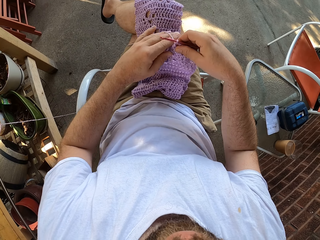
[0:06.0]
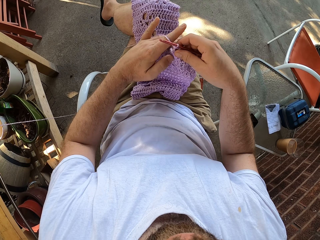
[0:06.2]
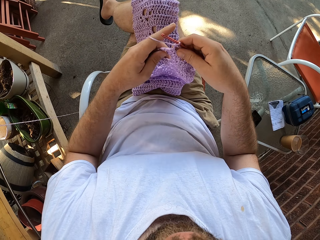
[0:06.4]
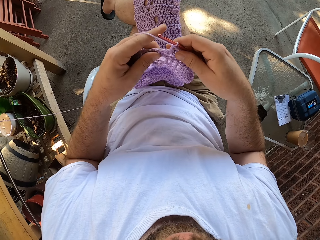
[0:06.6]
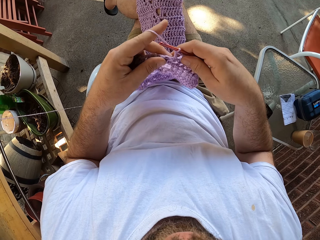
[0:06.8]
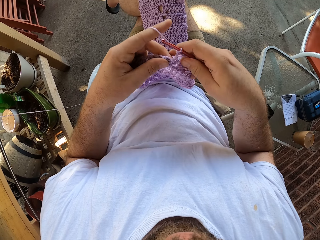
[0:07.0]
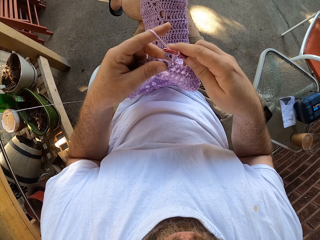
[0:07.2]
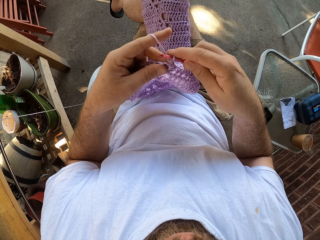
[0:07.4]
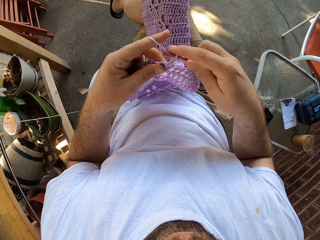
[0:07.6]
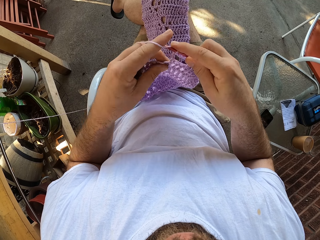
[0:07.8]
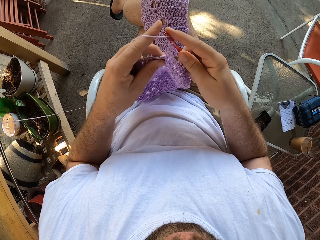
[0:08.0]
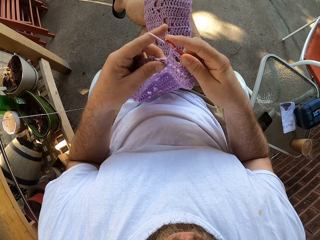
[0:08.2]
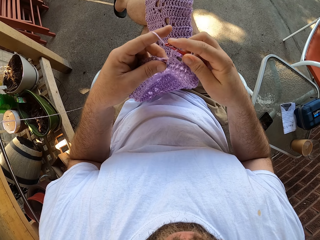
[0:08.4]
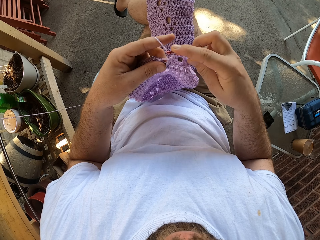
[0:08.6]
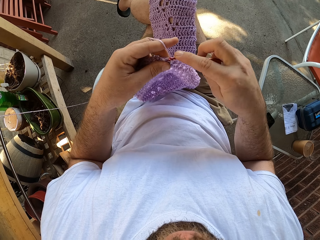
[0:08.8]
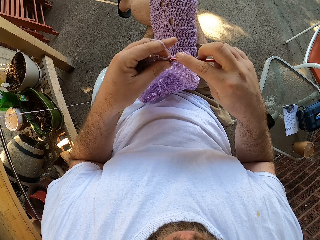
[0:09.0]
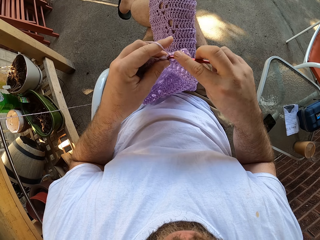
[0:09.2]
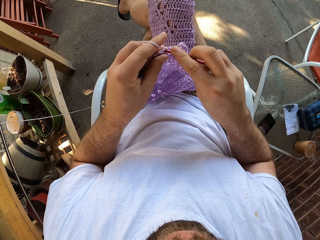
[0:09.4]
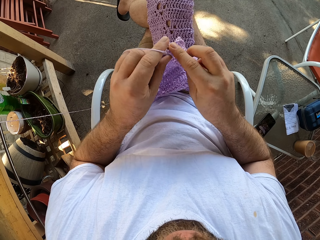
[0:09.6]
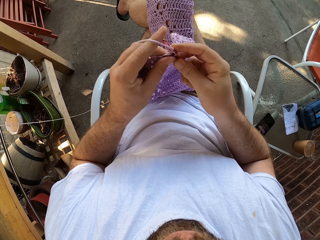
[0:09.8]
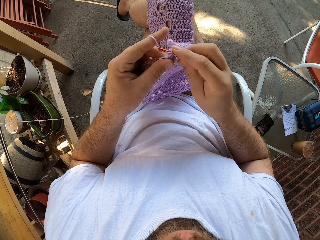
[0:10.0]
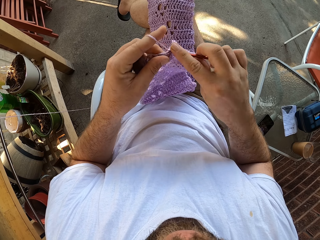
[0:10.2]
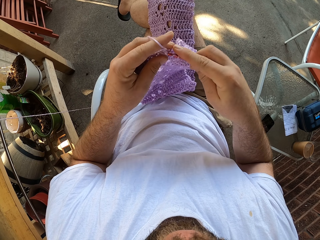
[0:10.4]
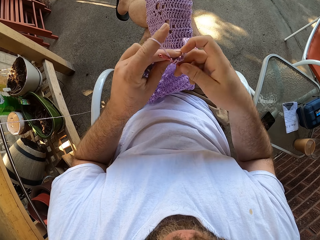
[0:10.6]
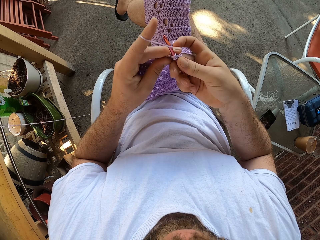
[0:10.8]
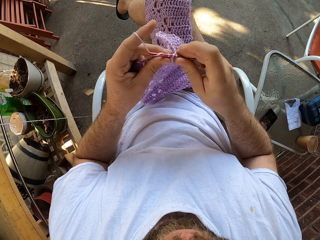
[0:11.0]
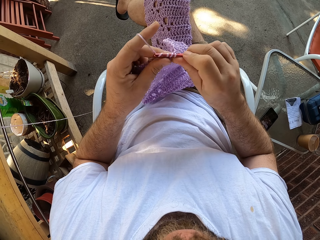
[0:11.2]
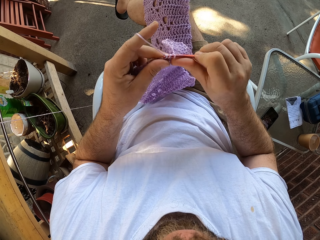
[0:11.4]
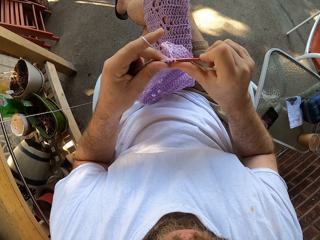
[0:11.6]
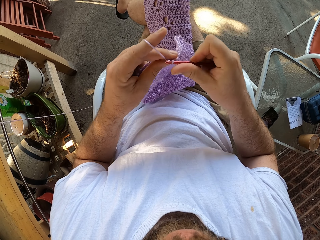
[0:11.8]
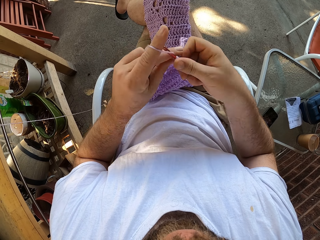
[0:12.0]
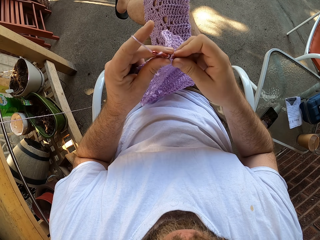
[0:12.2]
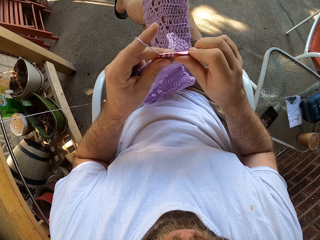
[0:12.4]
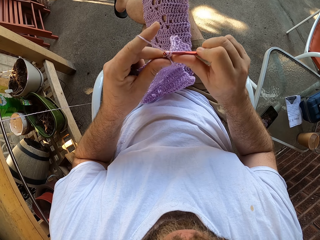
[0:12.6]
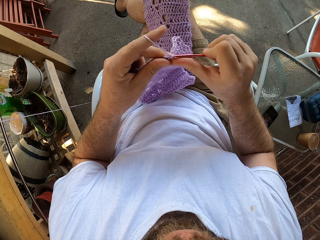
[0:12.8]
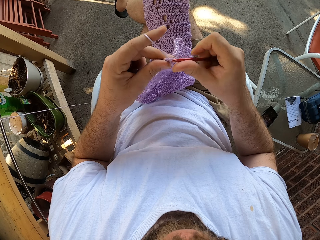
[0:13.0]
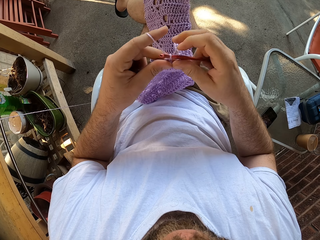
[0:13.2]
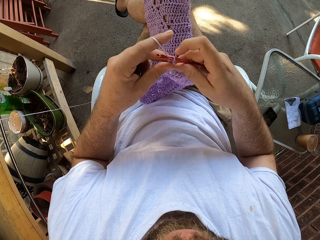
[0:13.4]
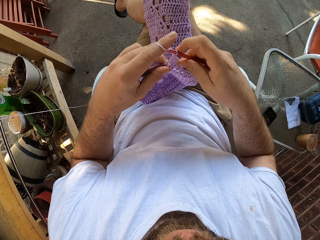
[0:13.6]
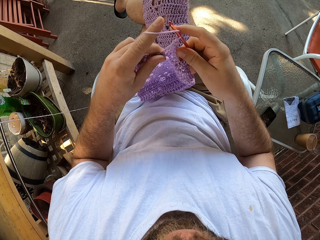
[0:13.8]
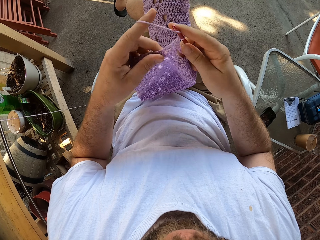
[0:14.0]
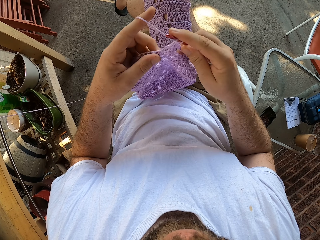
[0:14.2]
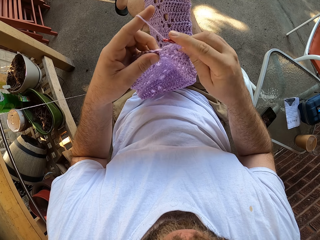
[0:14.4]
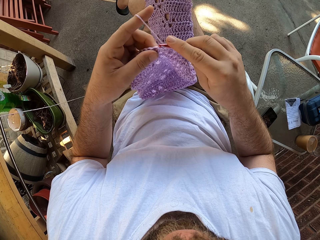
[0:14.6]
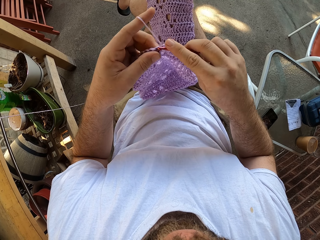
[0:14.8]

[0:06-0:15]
The camera wearer knits the cloth with the crochet needle and the wool.

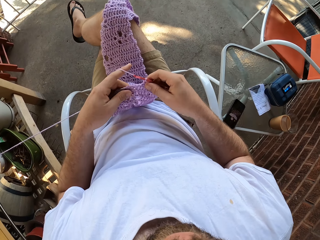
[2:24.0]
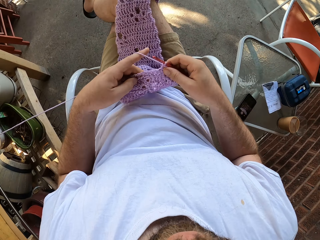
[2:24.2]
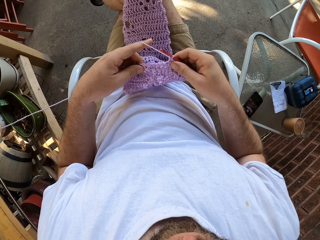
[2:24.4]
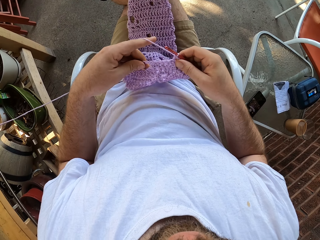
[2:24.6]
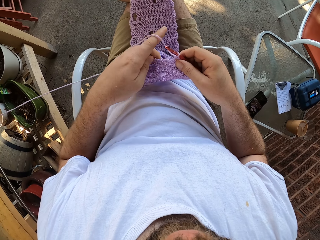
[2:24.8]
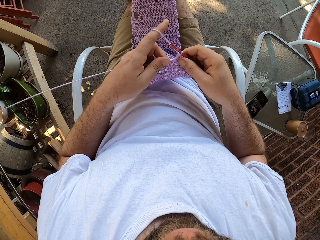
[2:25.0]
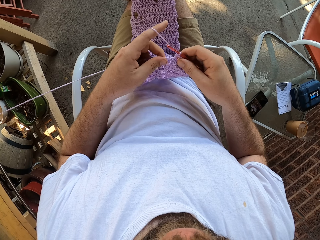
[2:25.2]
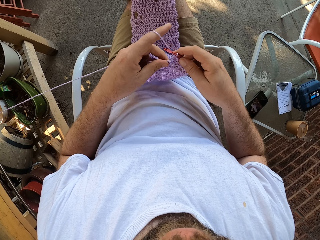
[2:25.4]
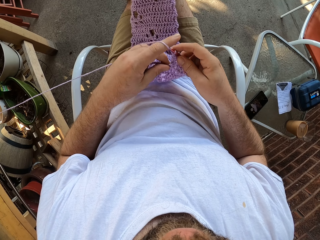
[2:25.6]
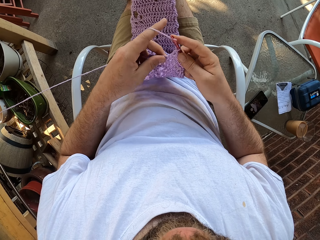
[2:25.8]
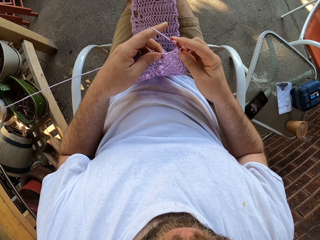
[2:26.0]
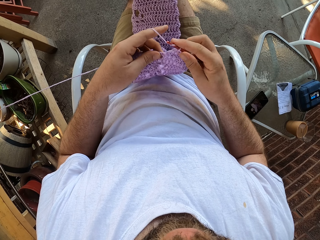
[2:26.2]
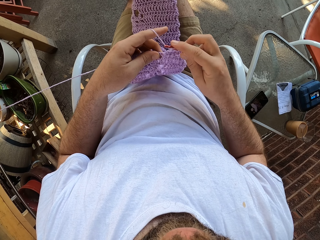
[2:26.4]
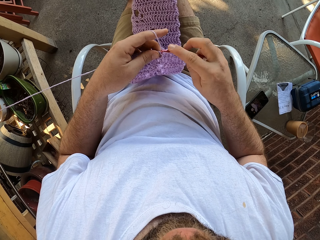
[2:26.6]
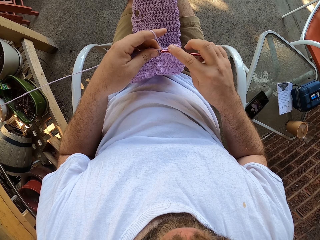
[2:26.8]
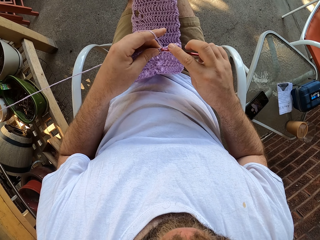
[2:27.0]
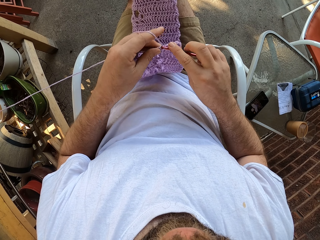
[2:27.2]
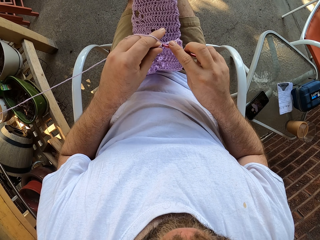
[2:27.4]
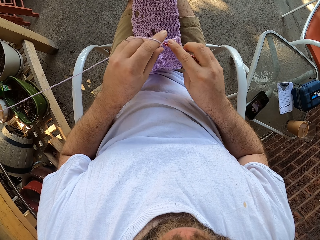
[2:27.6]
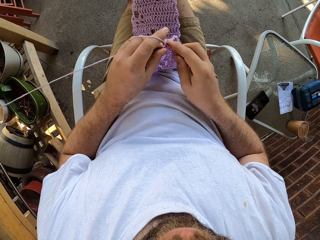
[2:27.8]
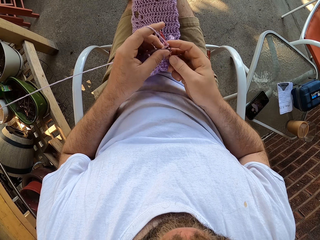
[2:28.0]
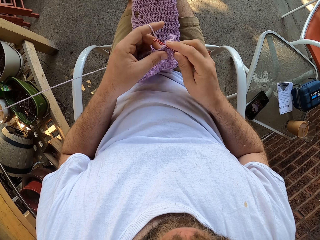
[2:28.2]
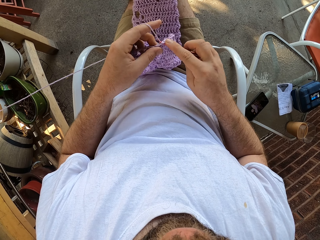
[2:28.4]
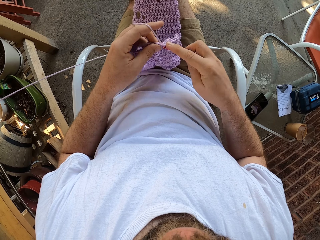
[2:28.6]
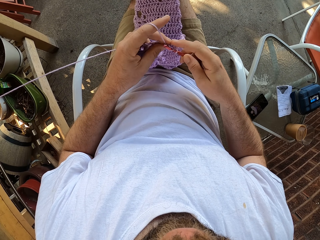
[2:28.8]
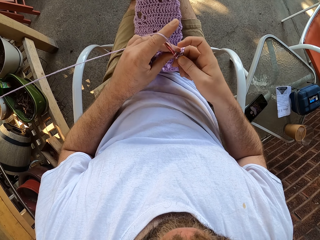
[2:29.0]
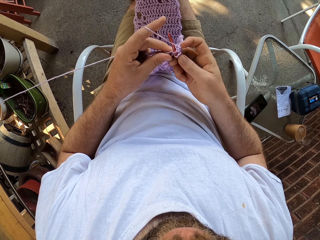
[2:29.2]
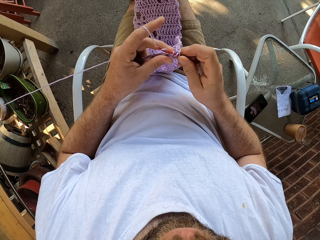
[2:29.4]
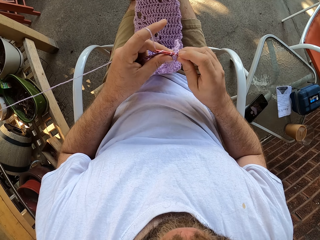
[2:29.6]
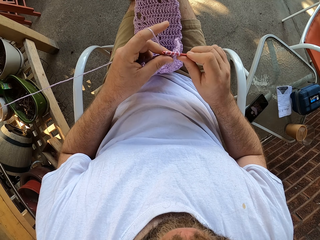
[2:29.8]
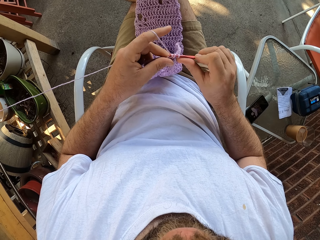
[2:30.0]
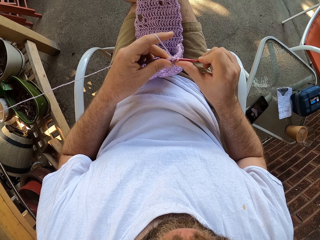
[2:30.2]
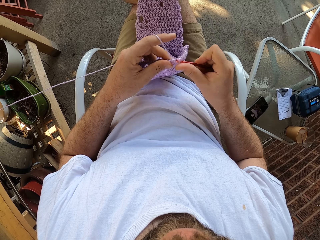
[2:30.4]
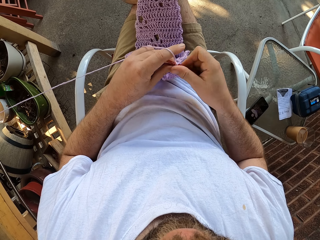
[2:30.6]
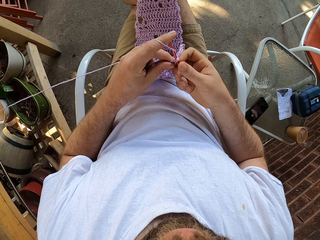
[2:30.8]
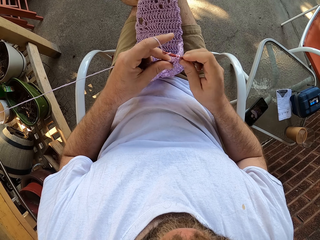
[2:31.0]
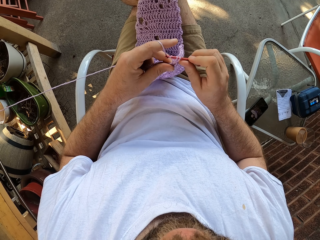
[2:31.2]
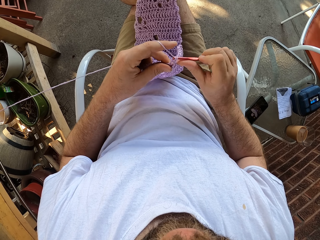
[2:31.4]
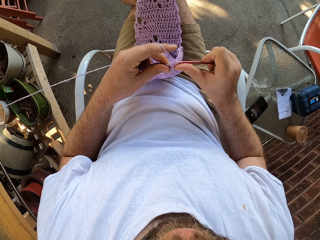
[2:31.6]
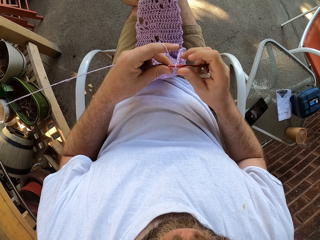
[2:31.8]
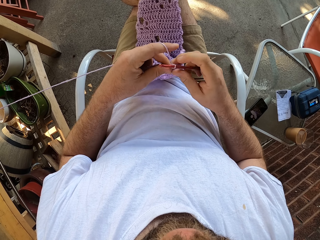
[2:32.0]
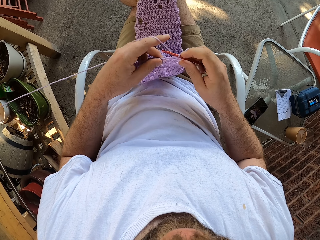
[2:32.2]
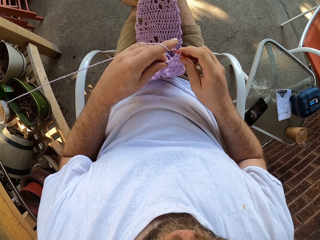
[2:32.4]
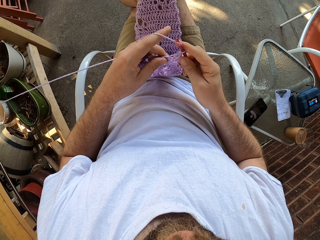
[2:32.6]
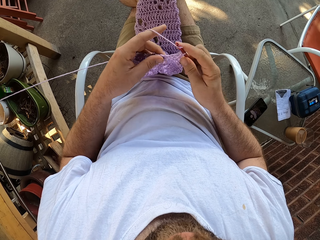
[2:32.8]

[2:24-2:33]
The camera wearer stretches the cloth. They knit the cloth with the crochet needle and the wool.

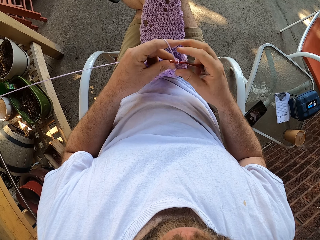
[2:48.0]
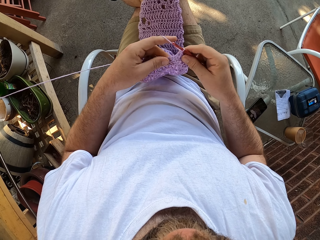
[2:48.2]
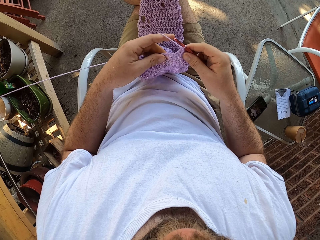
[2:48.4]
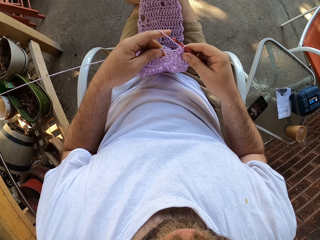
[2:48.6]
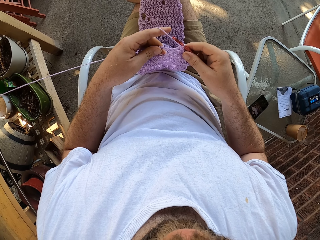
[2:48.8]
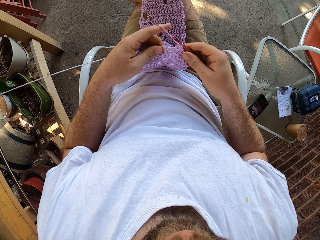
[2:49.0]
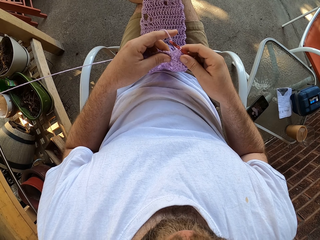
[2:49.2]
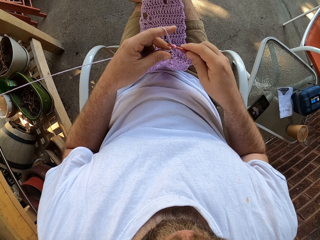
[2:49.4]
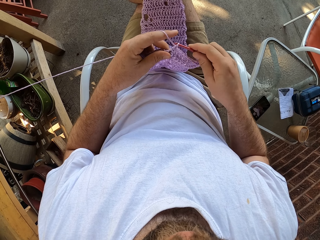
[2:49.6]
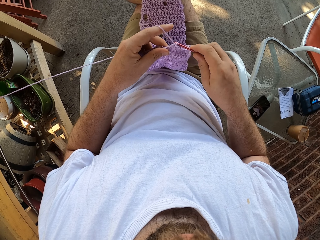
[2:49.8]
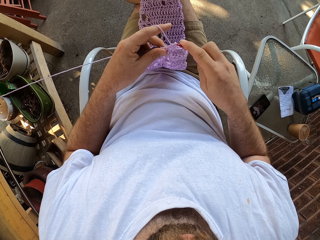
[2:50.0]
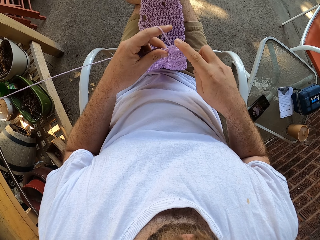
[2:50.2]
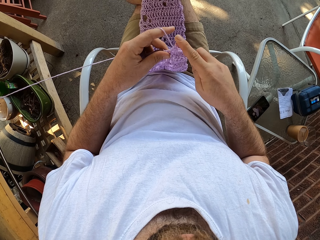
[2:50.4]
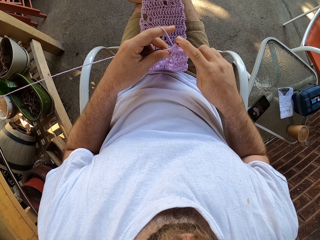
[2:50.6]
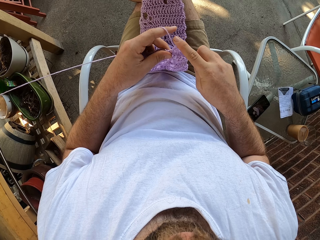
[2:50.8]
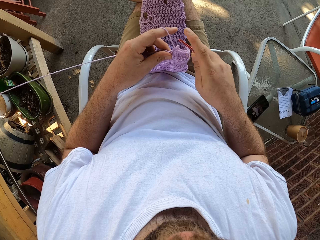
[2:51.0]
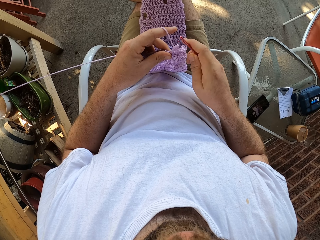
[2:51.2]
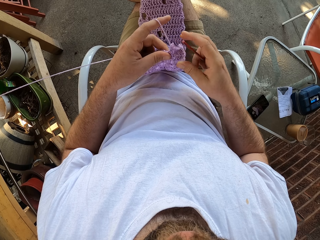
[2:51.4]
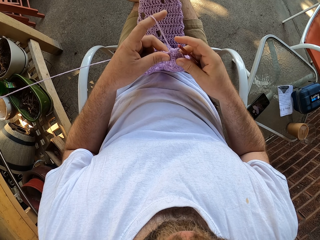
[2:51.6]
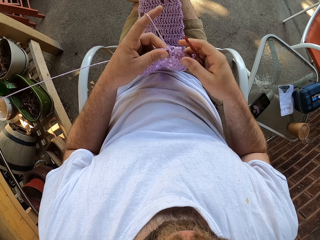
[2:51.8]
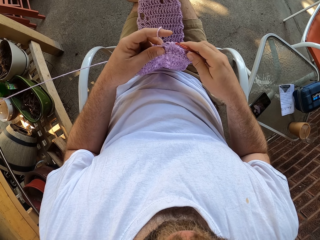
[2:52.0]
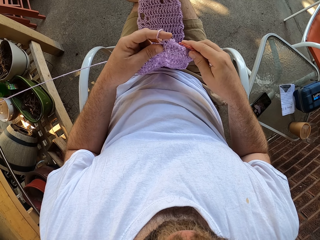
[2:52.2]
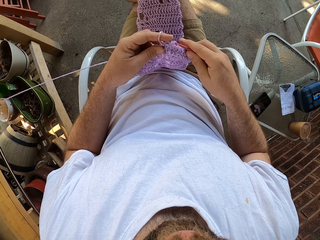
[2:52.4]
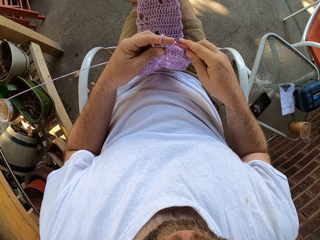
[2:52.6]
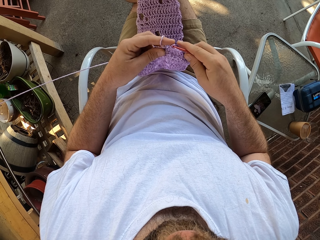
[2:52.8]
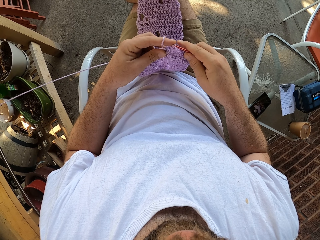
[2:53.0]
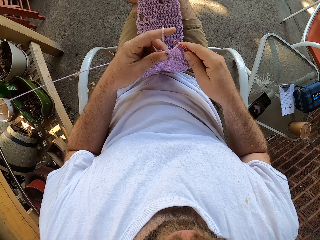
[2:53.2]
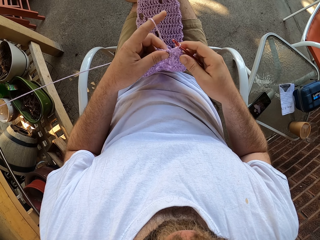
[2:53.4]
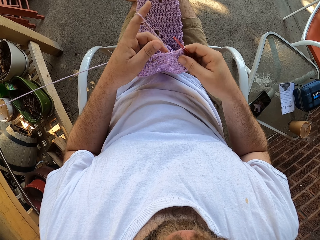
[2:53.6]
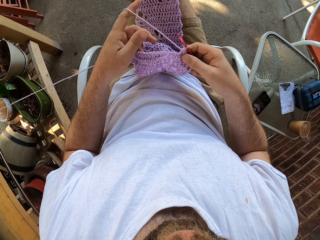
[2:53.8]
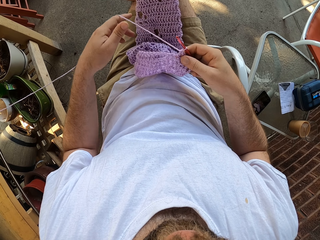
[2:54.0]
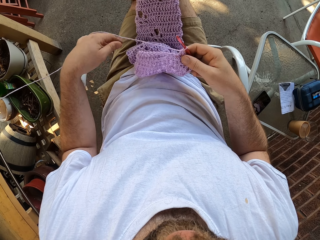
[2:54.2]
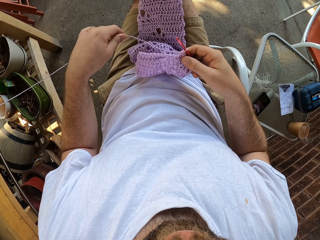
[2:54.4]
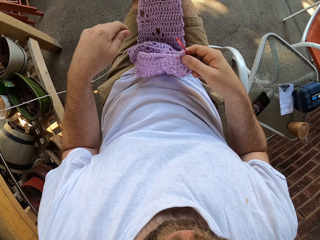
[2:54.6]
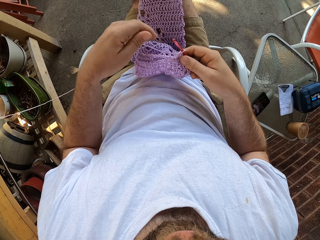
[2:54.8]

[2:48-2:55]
The camera wearer removes the needle from the cloth. He adjusts the cloth with his hands. He inserts the needle into the cloth. He holds the cloth with his right hand.
